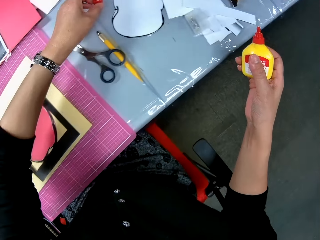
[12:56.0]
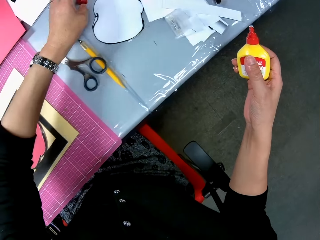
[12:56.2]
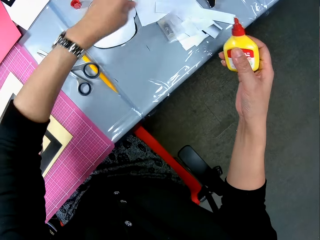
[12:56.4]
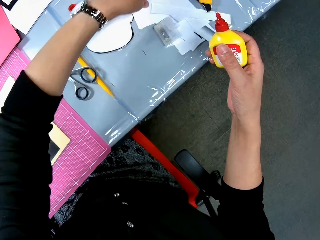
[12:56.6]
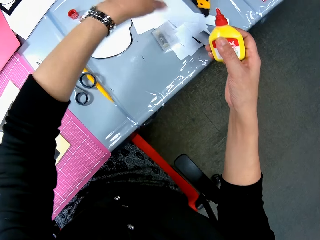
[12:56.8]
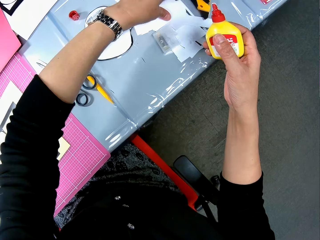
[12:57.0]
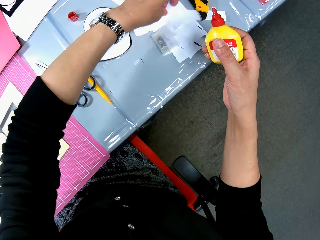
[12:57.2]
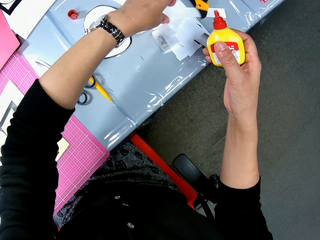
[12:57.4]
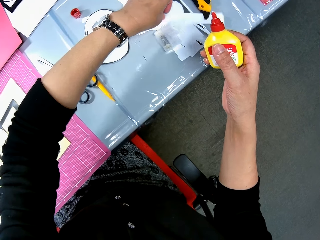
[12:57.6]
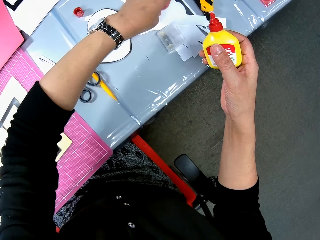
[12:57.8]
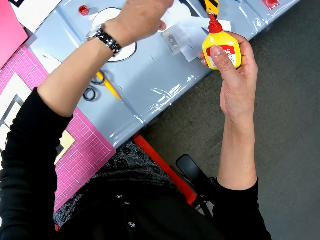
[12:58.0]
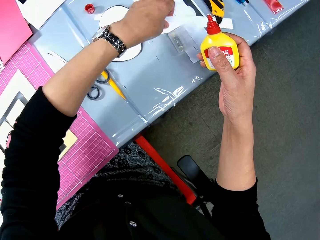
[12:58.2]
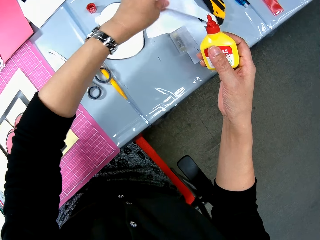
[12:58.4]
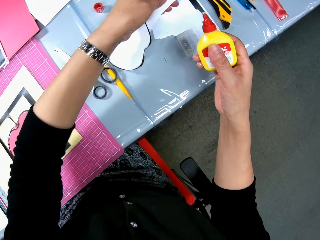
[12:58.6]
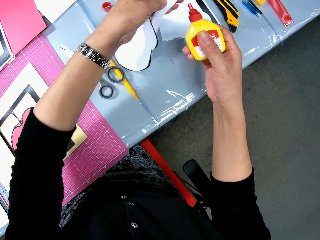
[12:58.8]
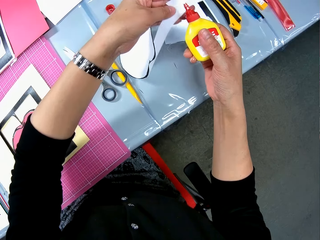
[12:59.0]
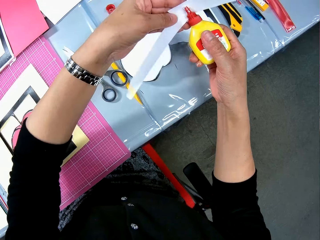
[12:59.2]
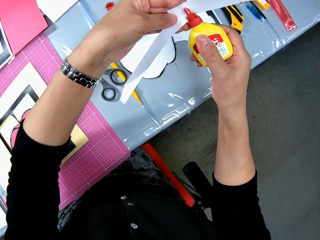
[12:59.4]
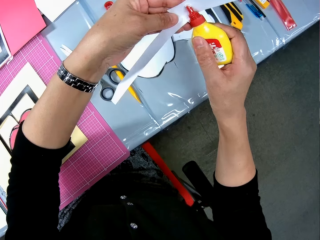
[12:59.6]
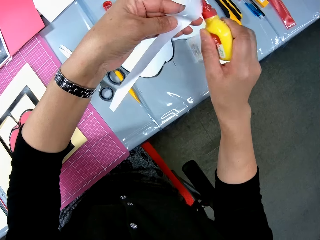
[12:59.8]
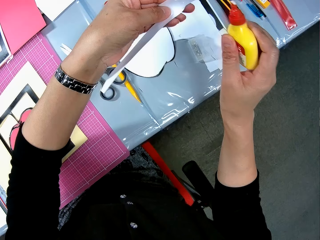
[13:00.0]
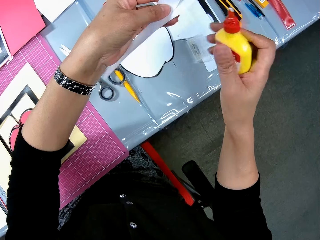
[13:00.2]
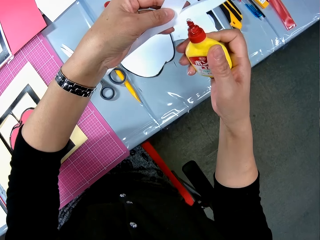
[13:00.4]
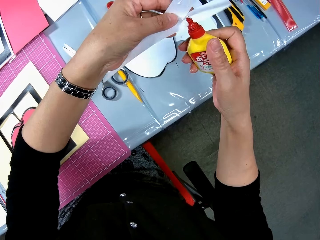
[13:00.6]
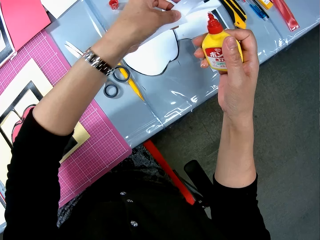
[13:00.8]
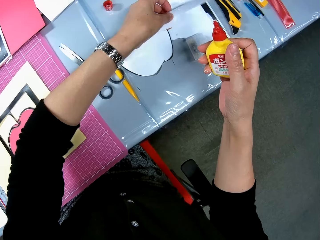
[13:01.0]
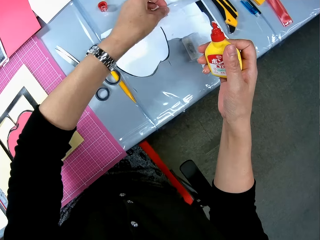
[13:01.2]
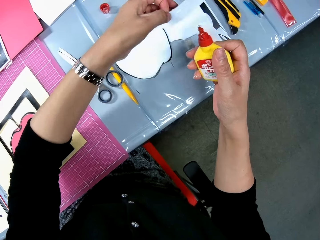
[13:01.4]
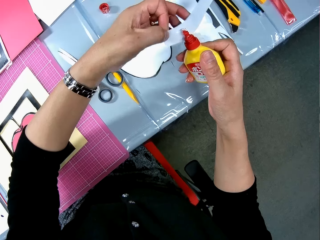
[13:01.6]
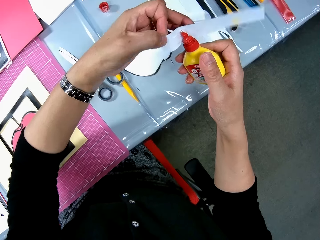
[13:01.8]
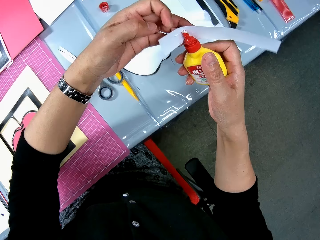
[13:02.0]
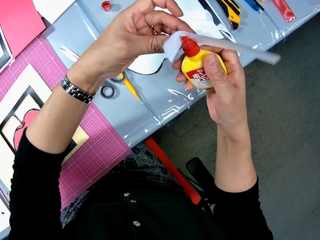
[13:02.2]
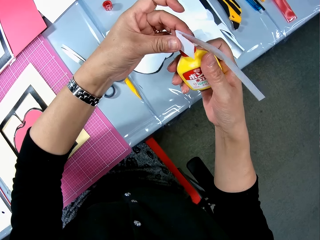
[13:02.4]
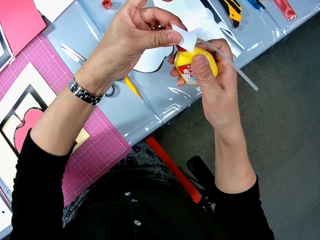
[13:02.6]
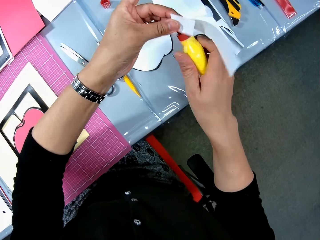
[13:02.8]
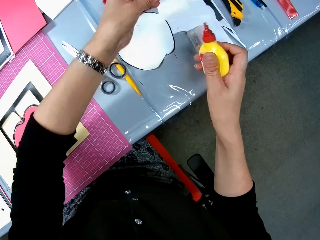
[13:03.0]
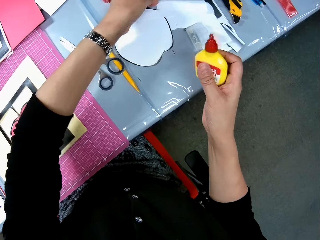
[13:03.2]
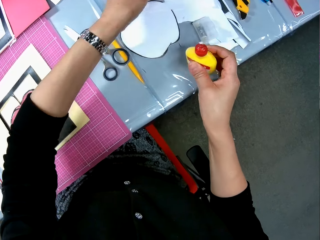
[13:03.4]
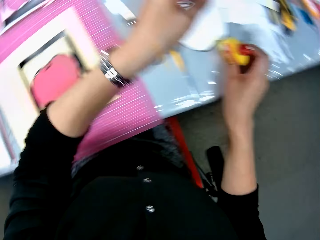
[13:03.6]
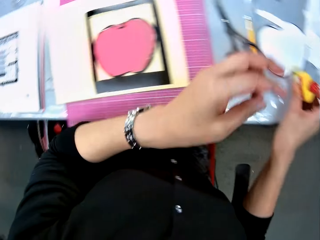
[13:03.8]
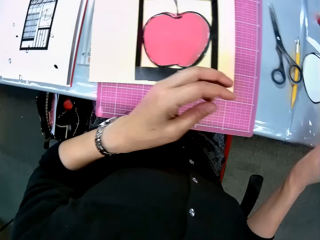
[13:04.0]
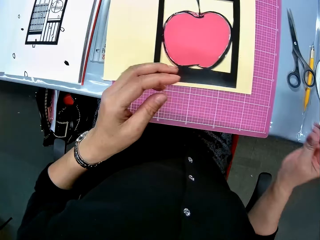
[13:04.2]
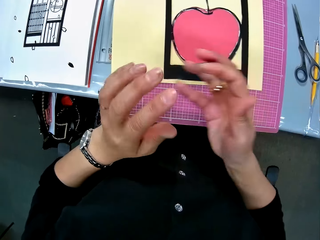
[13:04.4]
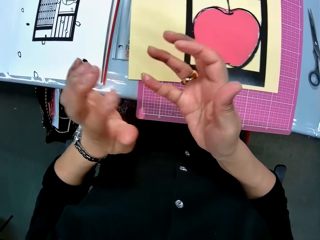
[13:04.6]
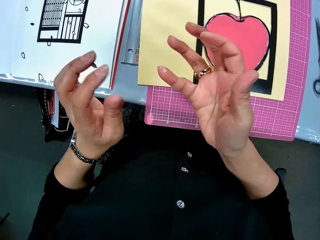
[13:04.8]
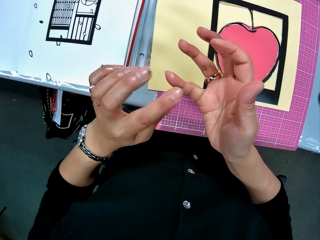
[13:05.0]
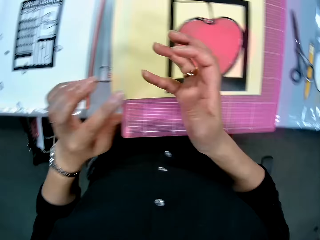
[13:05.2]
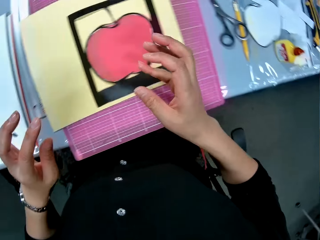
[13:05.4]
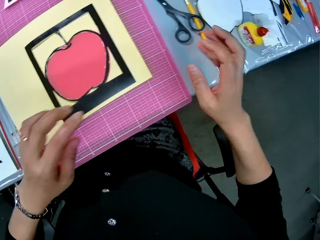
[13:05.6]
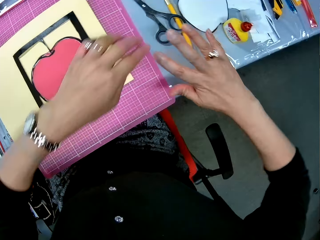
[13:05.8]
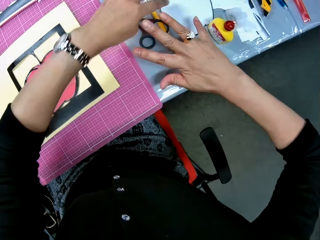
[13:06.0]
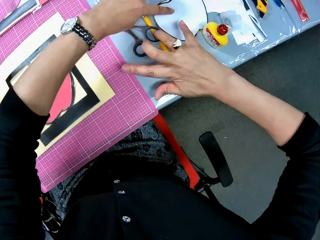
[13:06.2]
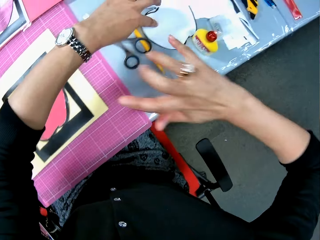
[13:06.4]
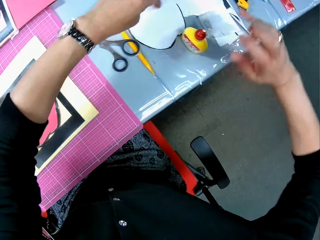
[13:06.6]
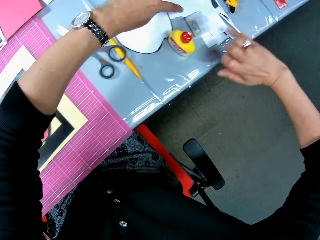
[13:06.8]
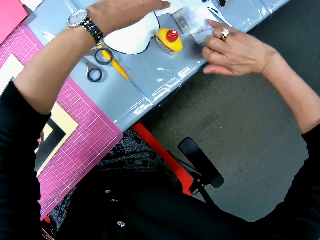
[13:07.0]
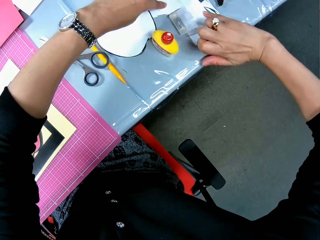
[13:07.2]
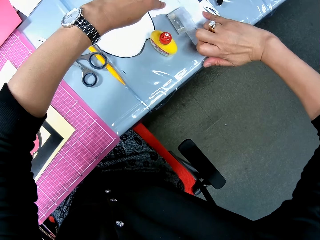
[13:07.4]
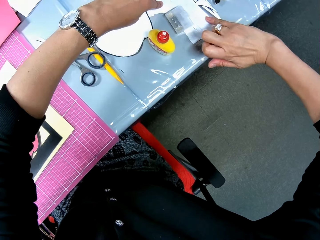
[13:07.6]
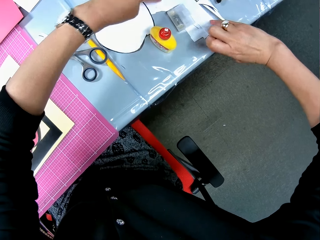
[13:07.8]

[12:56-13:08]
The camera wearer drops the glue container on the right side of the table. She moves her hand forwards. She picks two pieces of paper from the right side of the table. She scatters the papers on the table. She picks up a piece of paper. She wipes the top of the glue container with the first piece of paper. She applies glue on the paper. She drops the second piece of paper on the table. She wipes the top of the glue container with the first piece of paper. She applies glue on the paper. She drops the first piece of paper on the table. She drops the glue container on the table. She moves her hand towards the decoration. She touches the glue on her right hand. She wipes the glue on her finger with her hand. She moves her hand backwards. She wipes her hands on the pieces of paper beside the cutting mat.

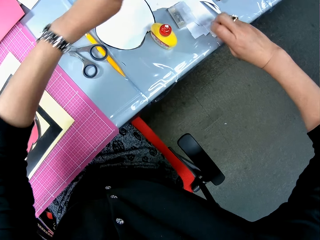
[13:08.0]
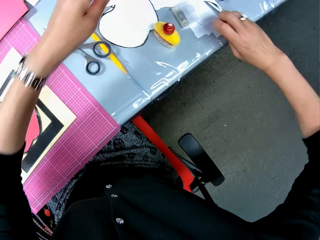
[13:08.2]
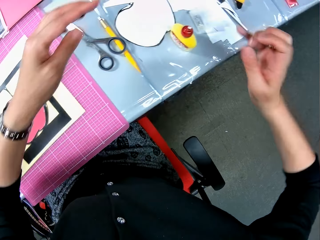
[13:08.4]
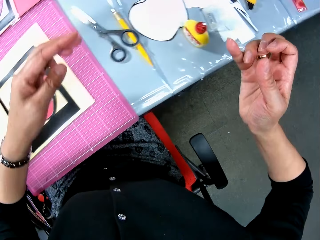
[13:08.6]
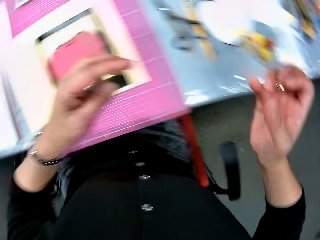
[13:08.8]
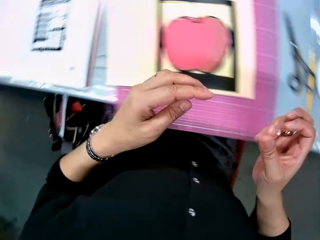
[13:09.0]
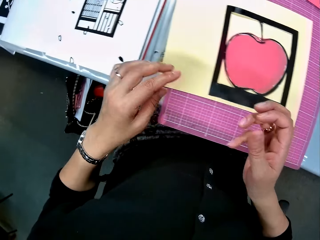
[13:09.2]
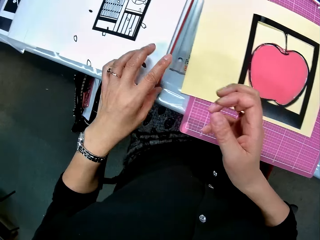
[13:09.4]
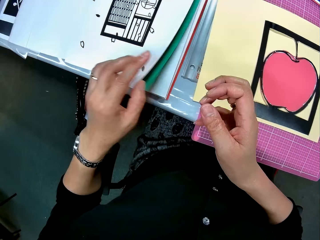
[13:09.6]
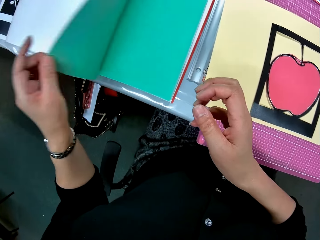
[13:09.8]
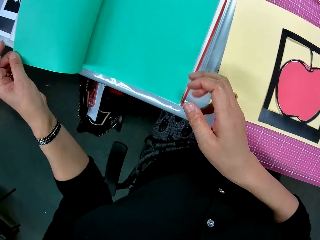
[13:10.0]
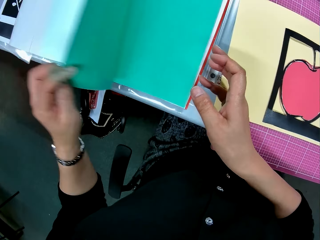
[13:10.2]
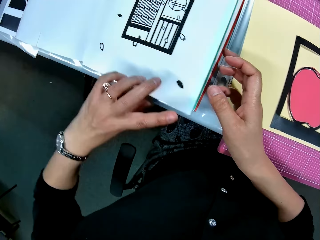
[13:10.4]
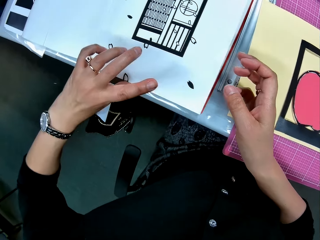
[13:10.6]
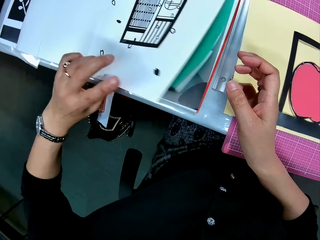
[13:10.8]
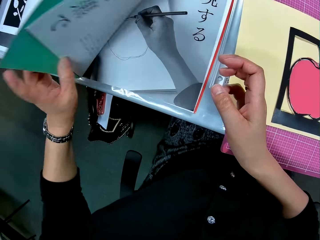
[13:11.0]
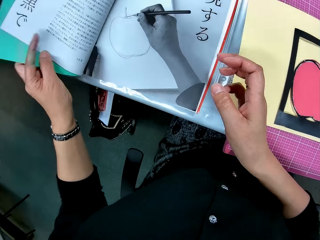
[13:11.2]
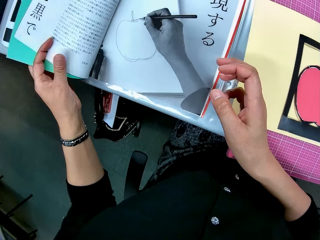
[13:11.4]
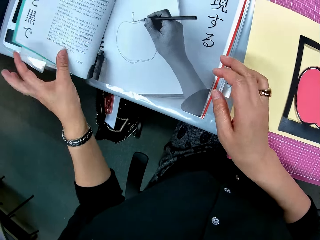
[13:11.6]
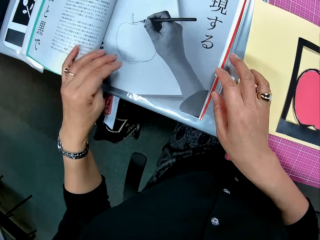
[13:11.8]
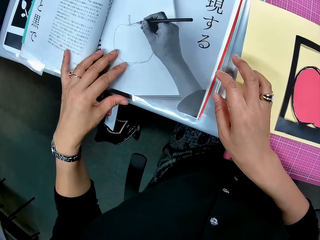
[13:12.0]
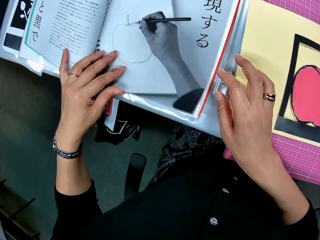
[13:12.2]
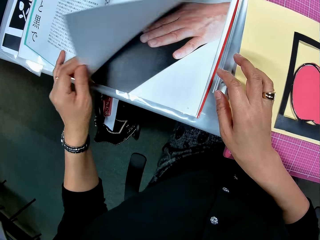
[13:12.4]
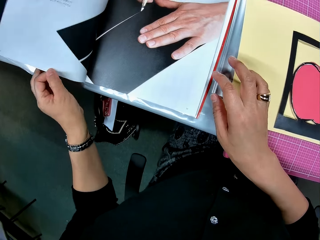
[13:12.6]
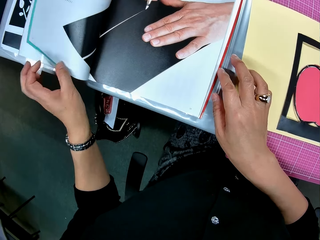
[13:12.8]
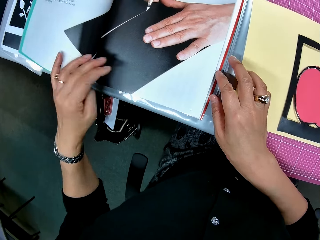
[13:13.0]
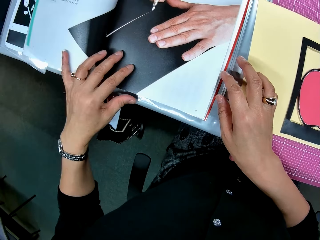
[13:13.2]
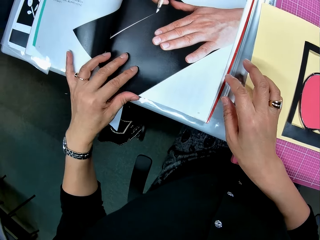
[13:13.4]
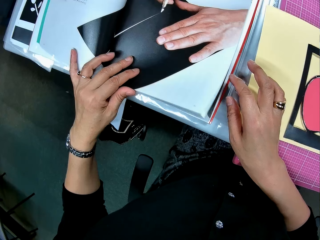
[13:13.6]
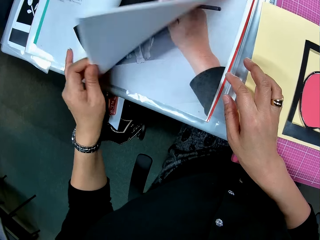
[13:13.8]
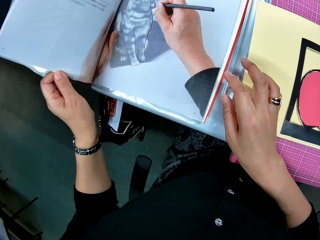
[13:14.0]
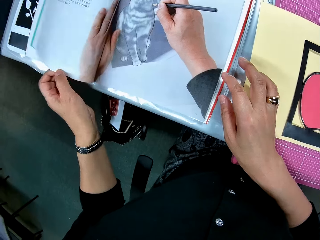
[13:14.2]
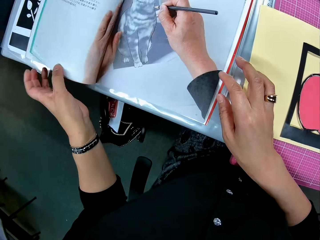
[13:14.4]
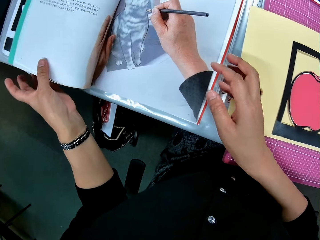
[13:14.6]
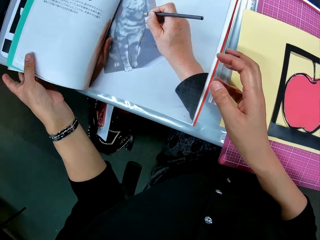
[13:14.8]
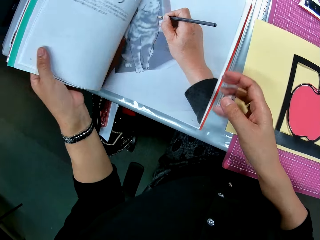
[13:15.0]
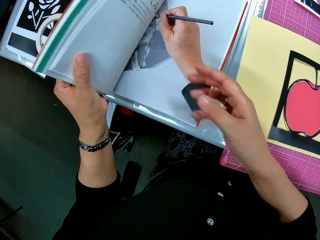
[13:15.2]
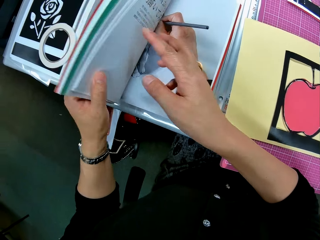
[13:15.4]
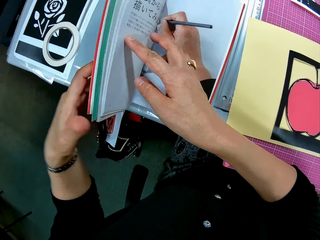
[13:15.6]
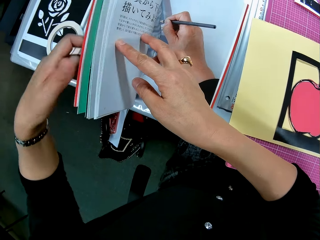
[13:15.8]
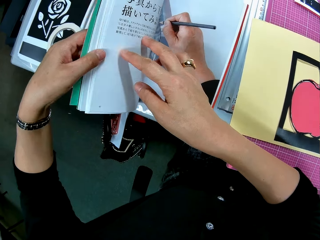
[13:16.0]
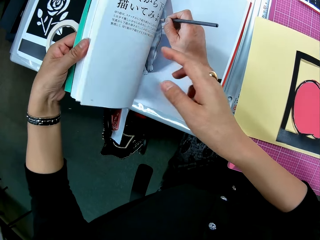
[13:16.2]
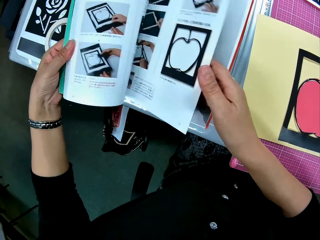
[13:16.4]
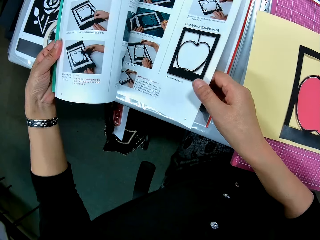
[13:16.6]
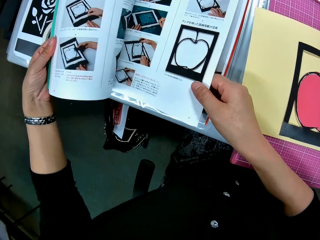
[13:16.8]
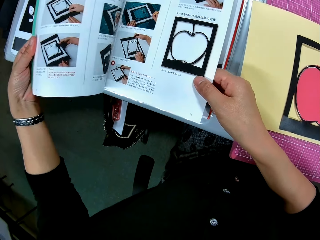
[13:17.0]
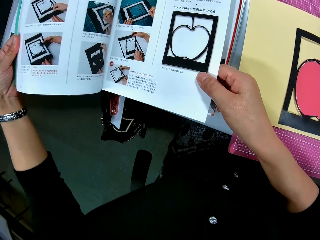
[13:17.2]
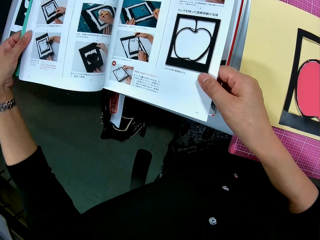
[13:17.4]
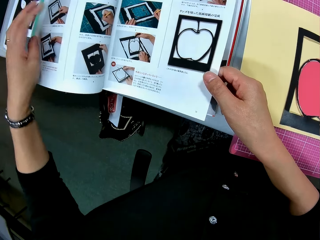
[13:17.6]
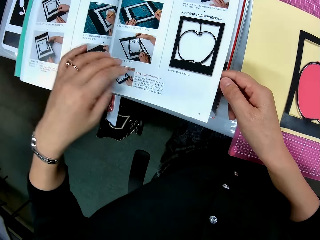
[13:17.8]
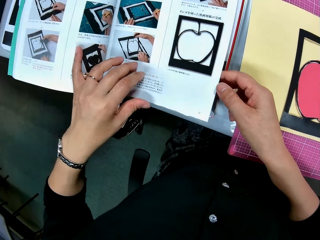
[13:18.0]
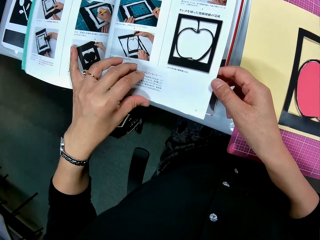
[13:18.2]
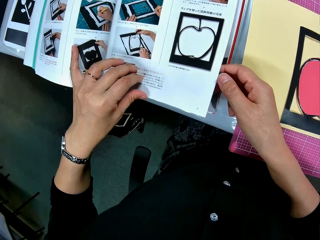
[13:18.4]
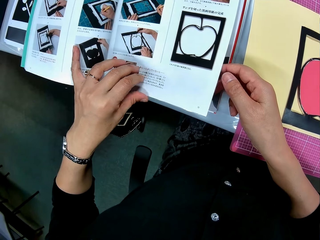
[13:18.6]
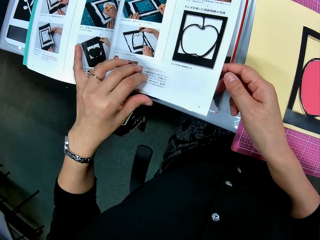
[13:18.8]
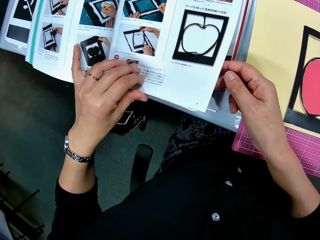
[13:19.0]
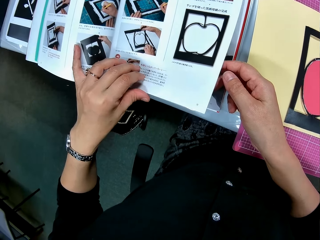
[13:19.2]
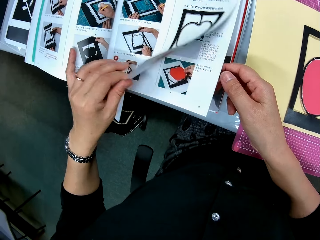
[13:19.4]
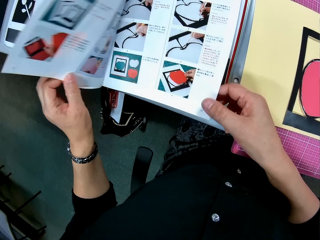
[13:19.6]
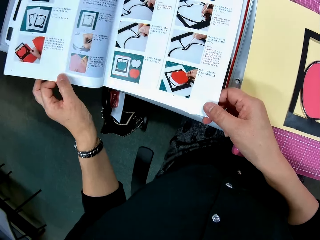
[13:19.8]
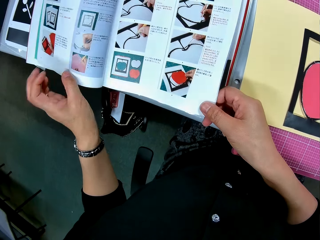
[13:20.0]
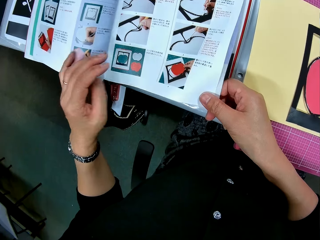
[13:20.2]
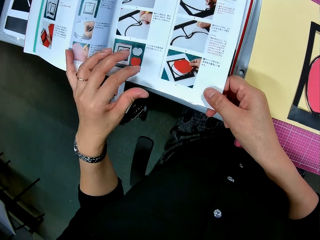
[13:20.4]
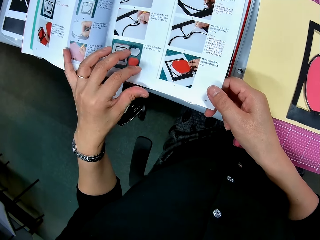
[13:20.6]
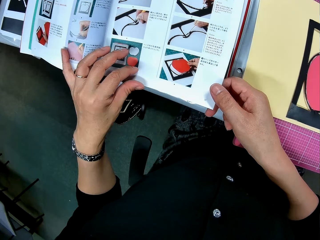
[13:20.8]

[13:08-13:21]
The camera wearer moves her hand towards the decoration. She flips the pages of the book.
